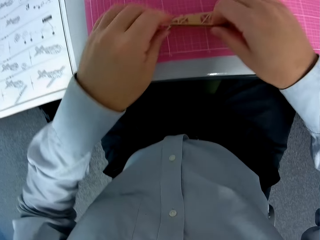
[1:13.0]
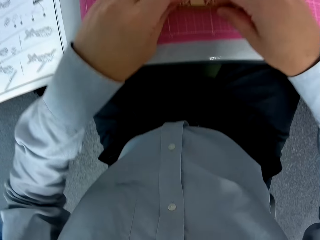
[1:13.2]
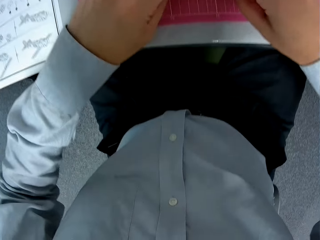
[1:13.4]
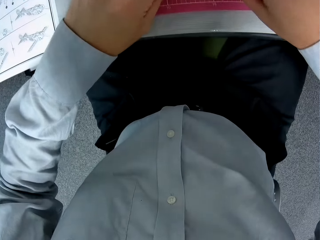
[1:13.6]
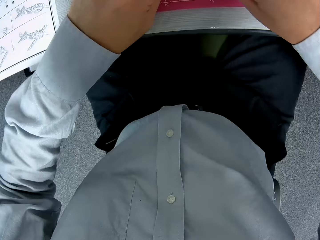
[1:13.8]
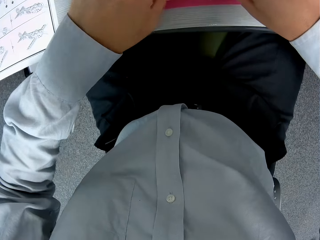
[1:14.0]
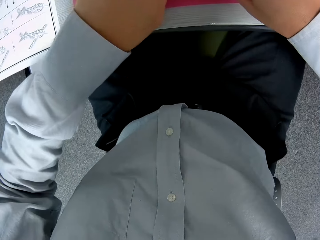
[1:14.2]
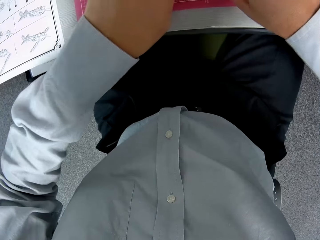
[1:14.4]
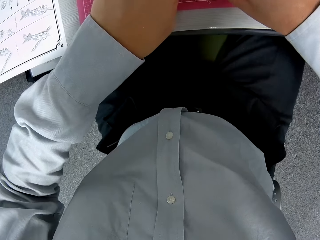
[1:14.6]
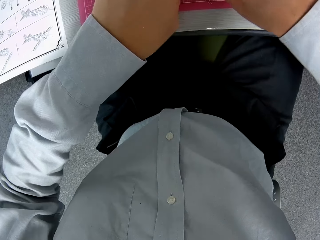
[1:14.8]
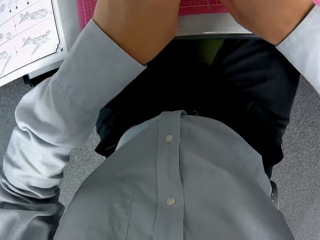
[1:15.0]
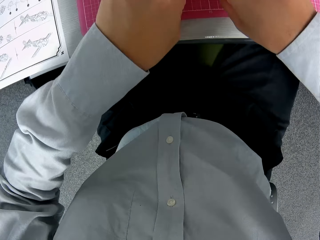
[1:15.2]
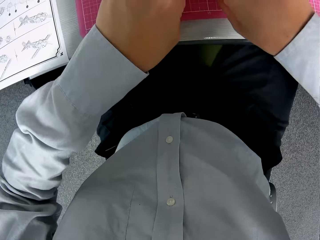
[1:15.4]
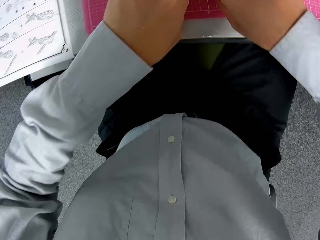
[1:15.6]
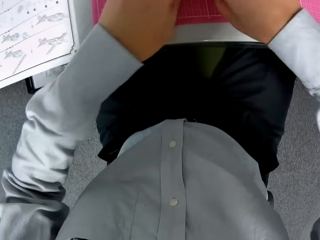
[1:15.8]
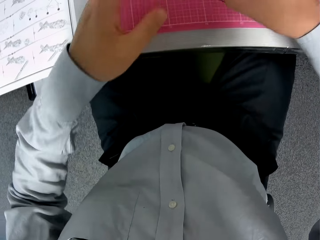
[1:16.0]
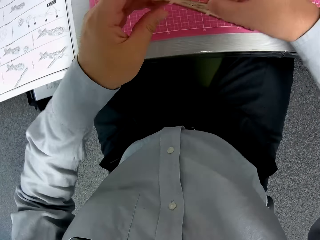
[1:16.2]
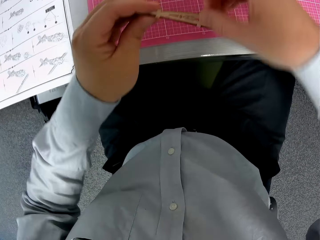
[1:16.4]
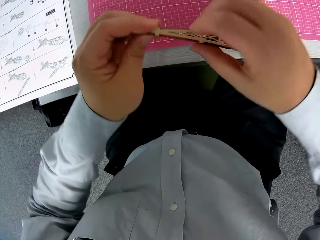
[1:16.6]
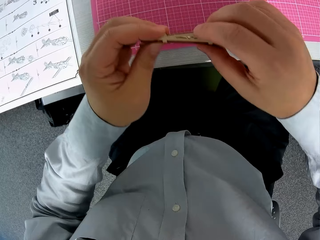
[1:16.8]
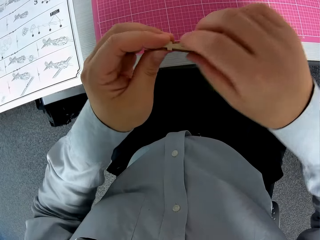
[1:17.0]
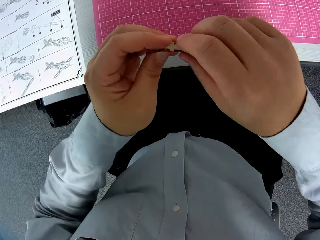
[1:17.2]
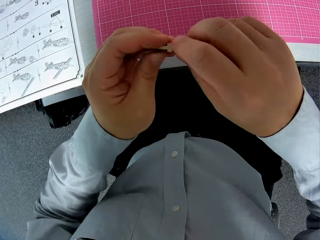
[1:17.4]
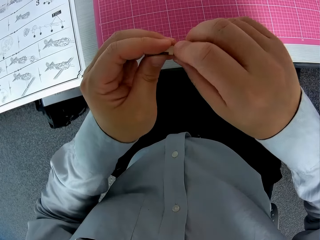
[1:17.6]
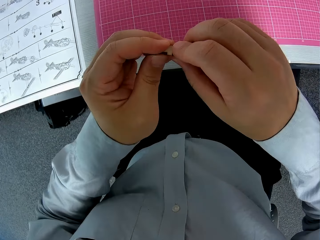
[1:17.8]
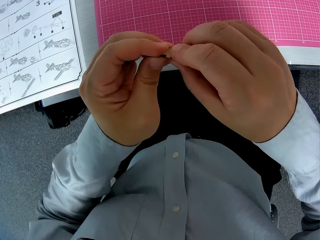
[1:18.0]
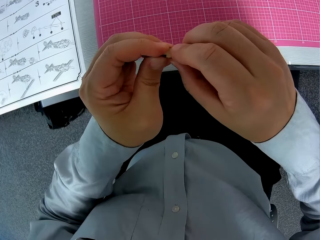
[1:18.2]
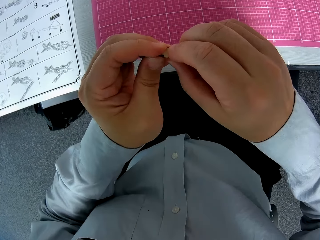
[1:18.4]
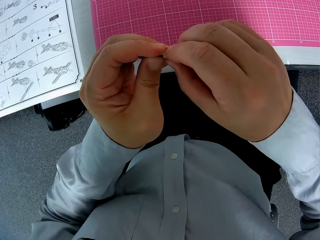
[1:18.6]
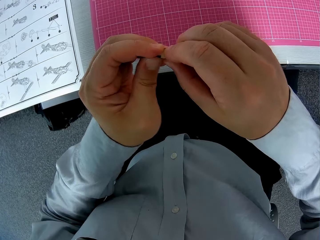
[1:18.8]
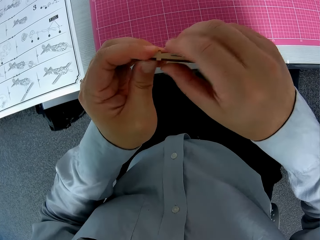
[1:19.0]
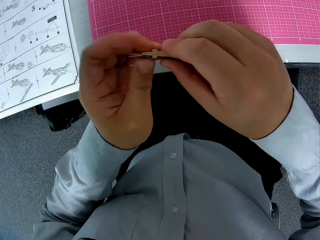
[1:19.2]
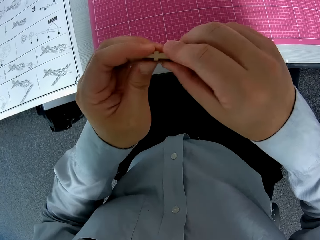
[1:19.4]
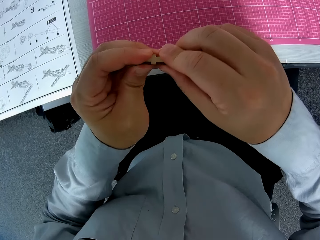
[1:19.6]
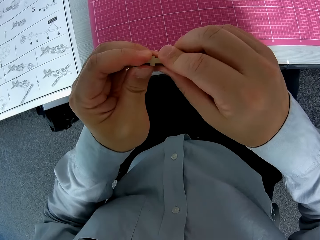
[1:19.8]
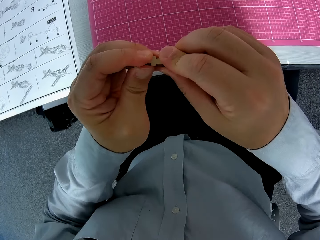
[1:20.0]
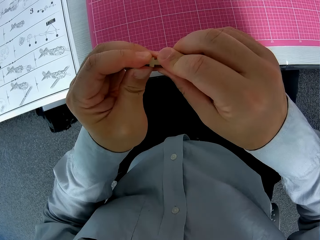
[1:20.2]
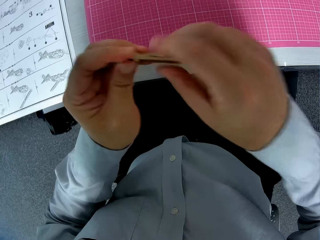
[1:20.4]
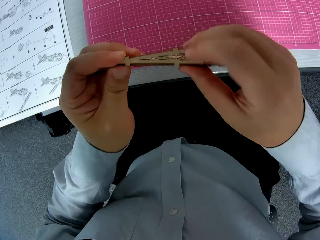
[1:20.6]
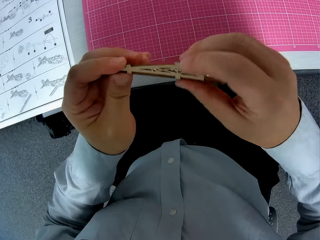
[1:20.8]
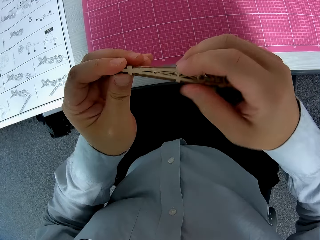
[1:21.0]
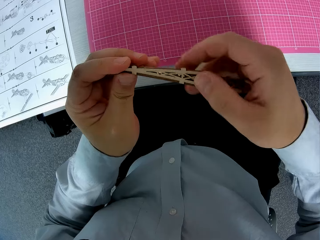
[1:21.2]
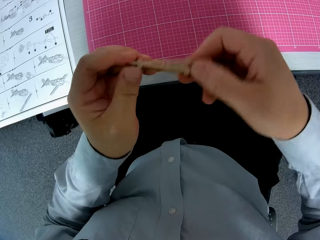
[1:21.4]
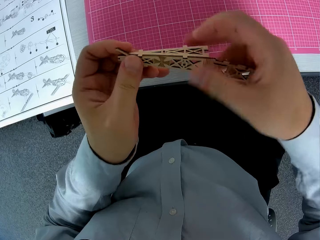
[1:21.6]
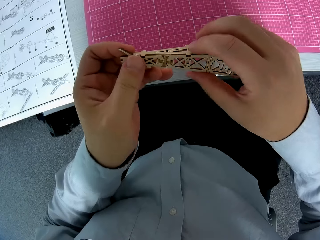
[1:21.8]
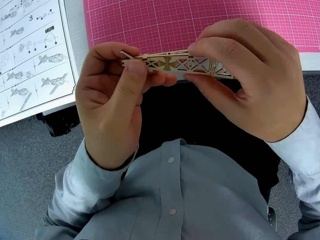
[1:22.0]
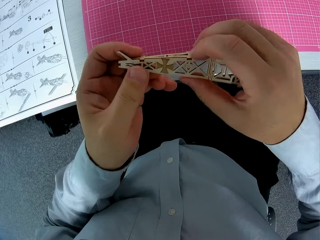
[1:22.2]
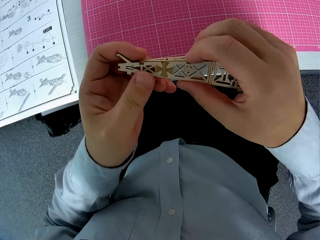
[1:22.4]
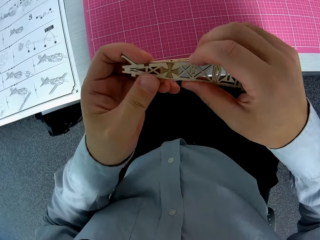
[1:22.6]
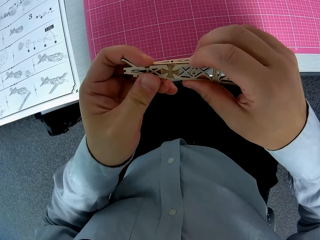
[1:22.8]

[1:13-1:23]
The camera wearer puts pieces of wood on the cutting mat. They join the pieces of wood. They lift the pieces of wood upwards. They join the pieces of wood.

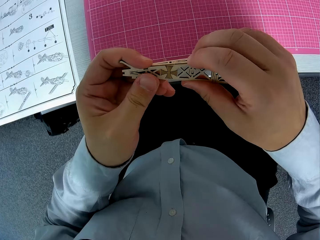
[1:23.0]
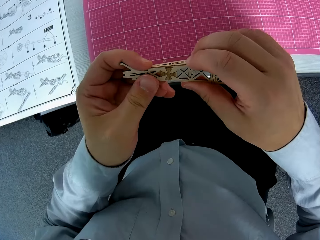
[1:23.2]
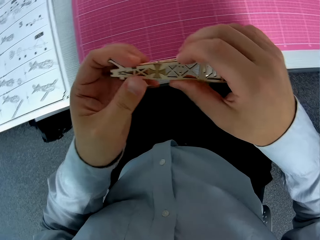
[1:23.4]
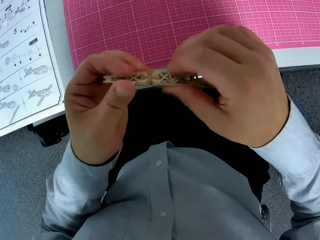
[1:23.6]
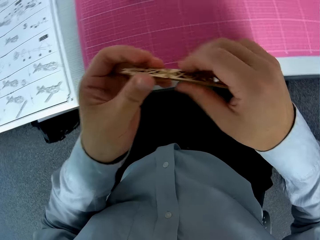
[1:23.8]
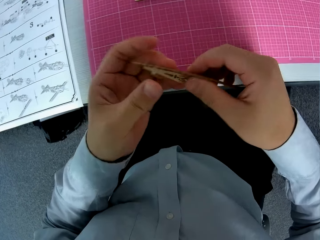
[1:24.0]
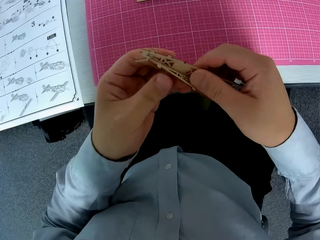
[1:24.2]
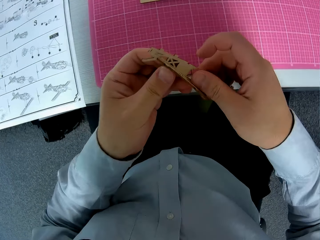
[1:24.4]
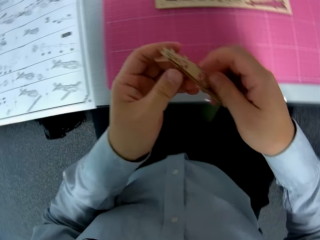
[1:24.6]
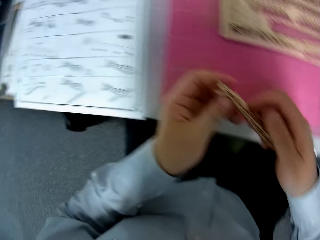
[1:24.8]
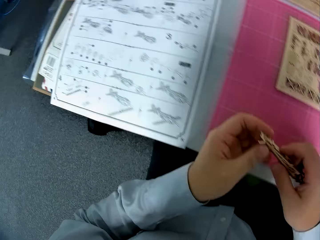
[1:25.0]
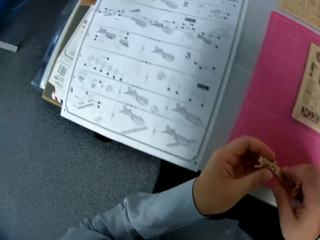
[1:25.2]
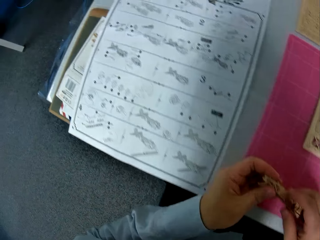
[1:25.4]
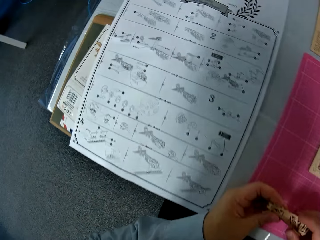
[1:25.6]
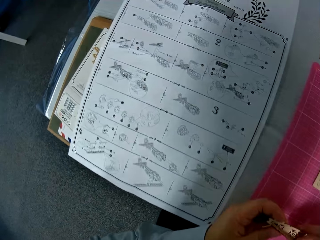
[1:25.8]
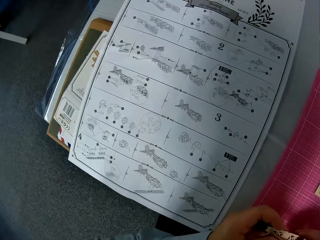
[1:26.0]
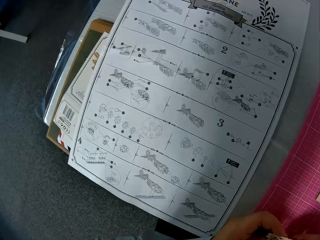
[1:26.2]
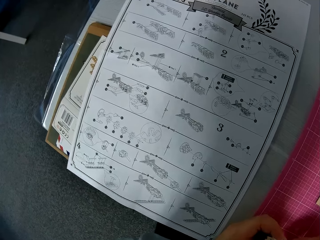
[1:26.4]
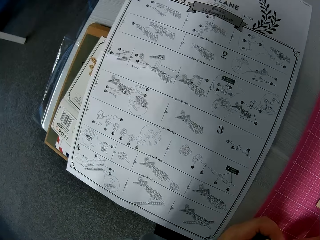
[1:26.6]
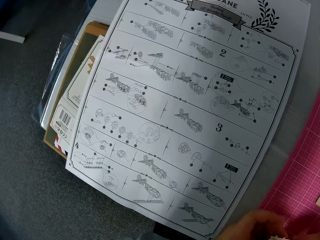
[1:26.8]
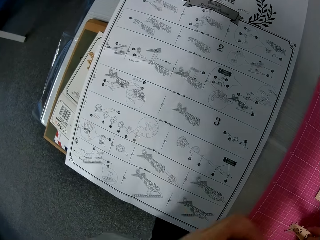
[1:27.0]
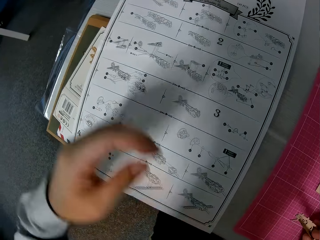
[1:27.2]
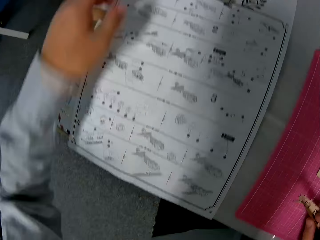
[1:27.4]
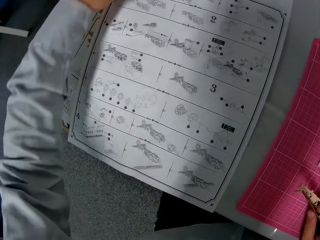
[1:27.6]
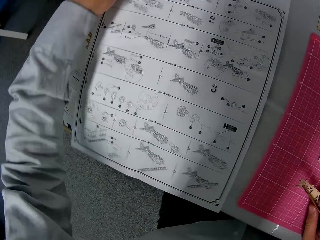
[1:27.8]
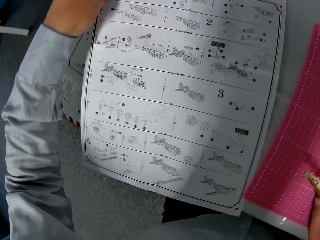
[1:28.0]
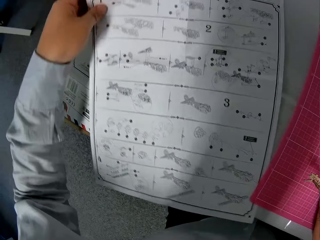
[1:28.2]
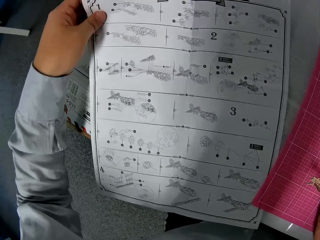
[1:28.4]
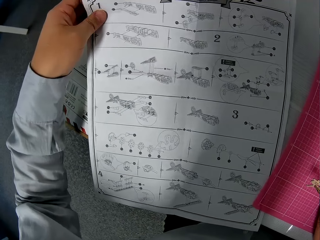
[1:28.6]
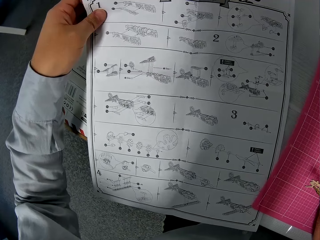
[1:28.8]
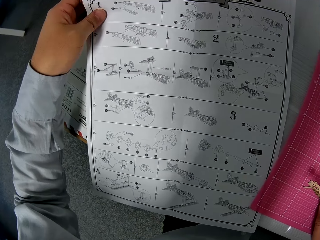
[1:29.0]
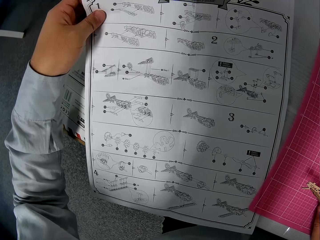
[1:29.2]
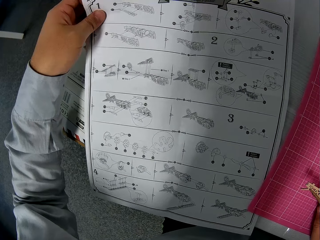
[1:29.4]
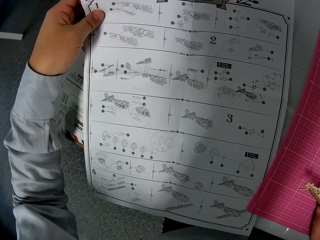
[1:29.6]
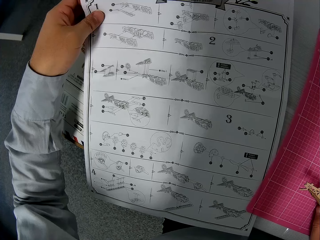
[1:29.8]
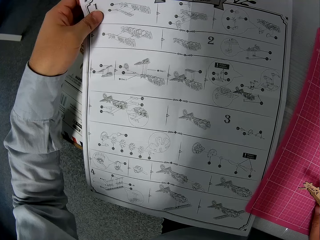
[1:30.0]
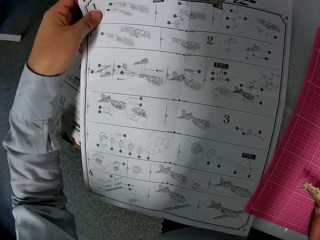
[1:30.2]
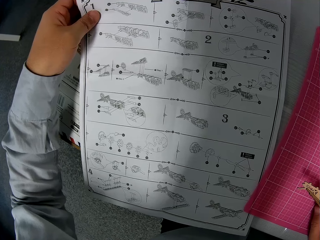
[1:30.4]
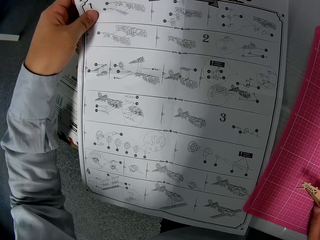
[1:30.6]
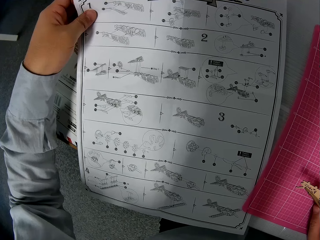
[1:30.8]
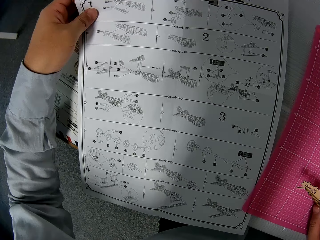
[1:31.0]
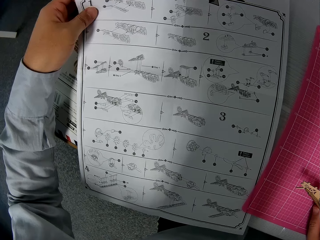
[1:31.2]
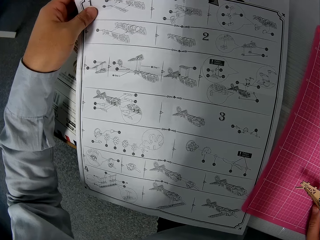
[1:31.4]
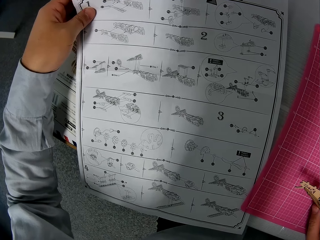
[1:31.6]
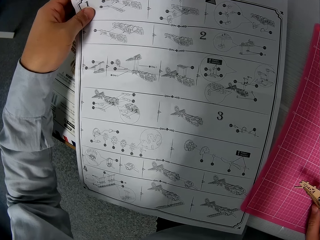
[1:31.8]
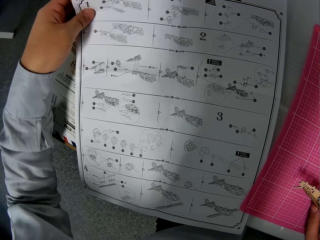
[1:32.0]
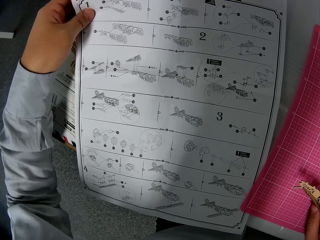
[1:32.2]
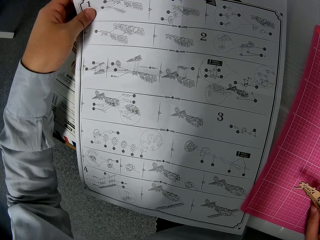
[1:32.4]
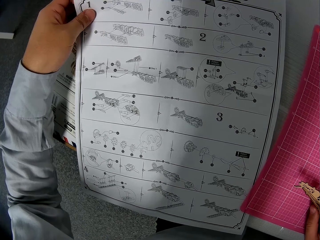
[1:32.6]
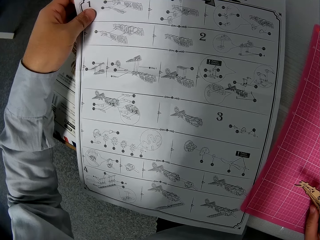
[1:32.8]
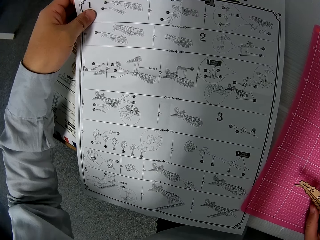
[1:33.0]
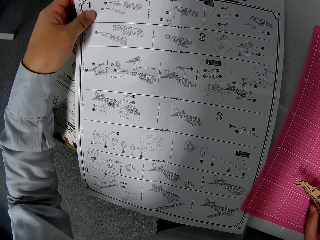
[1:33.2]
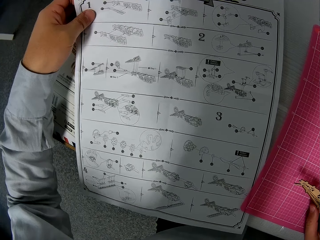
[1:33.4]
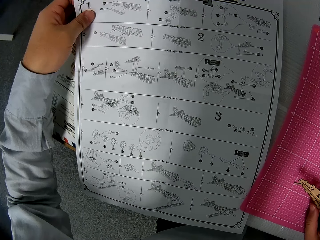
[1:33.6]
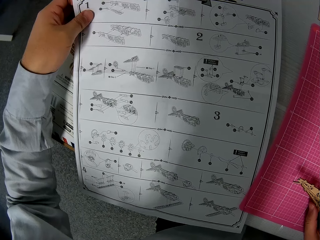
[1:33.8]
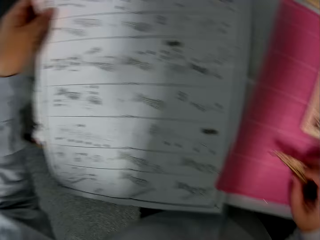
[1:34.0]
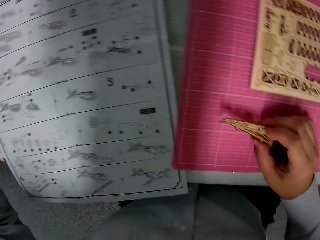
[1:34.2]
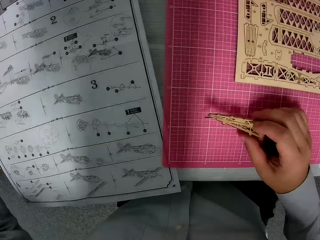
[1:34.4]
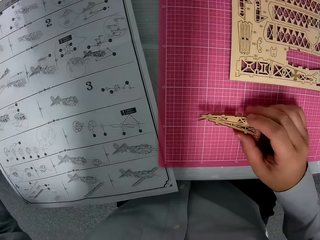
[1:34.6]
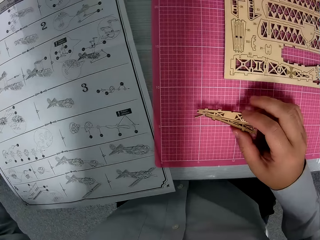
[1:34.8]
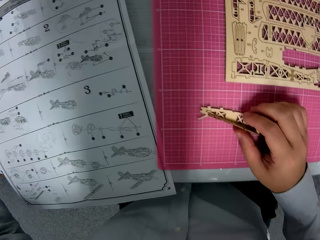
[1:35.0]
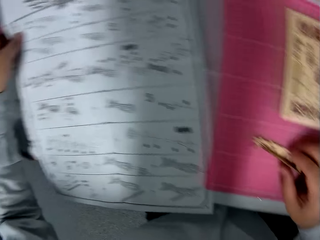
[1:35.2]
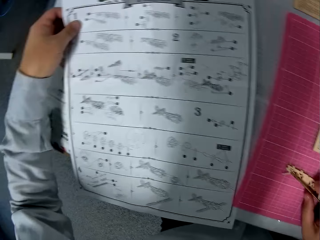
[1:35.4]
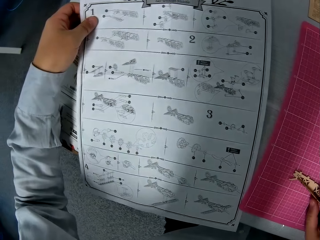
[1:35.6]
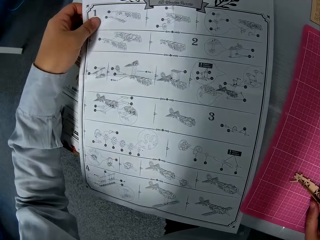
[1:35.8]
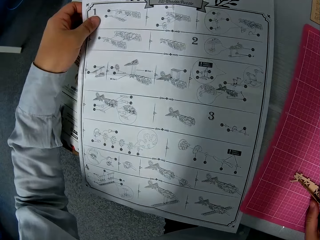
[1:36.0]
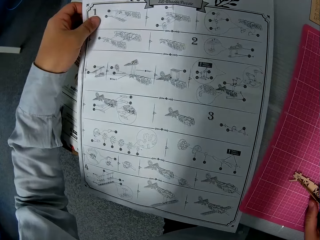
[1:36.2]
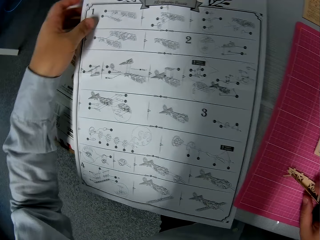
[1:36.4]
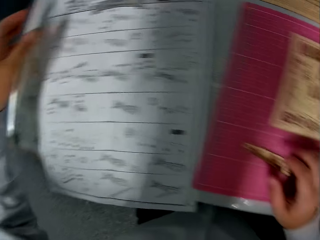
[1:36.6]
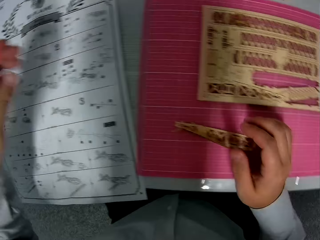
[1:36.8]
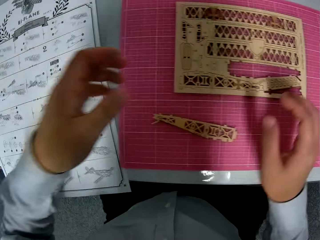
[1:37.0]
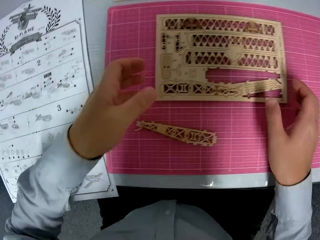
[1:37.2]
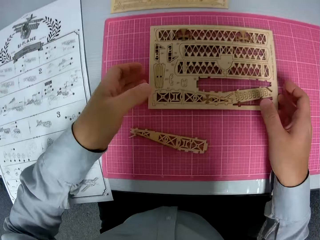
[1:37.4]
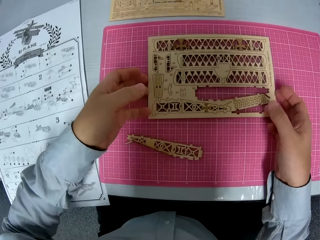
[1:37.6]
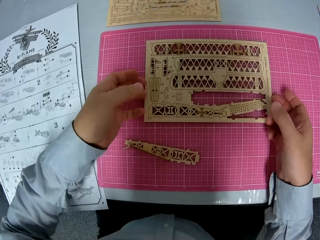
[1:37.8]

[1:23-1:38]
The camera wearer turns around. They look at the instruction paper. They stretch a hand. They lift the instruction paper upwards from the table. They look at the instruction paper. They turn around. They look at the pieces of wood. They put the pieces of wood on the cutting mat. They turn around. They look at the instruction paper. They drop the paper on the table. They move a hand.
